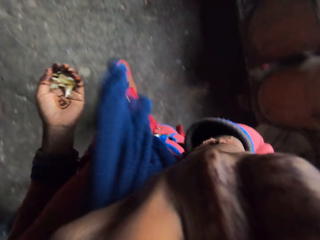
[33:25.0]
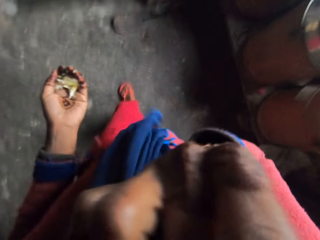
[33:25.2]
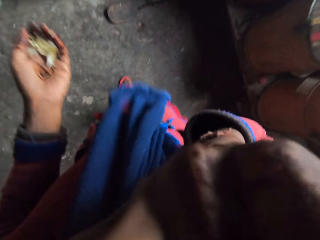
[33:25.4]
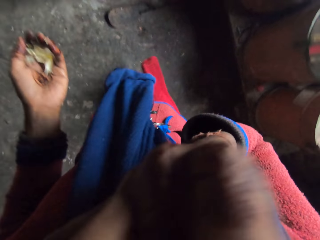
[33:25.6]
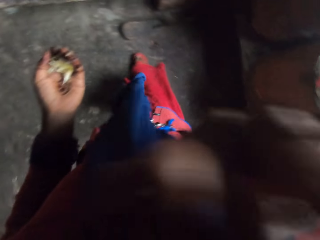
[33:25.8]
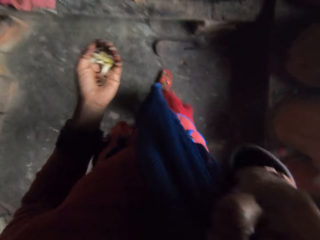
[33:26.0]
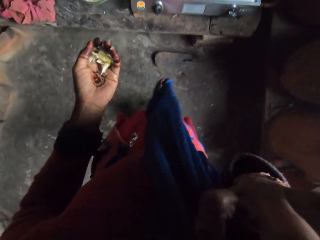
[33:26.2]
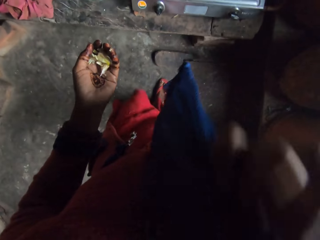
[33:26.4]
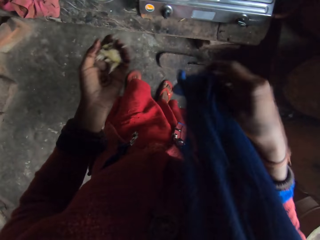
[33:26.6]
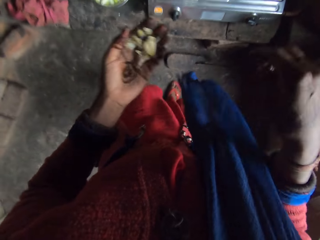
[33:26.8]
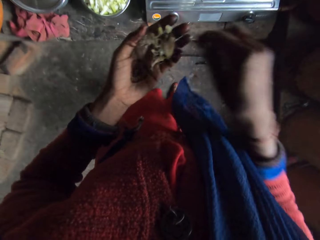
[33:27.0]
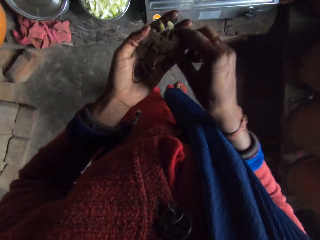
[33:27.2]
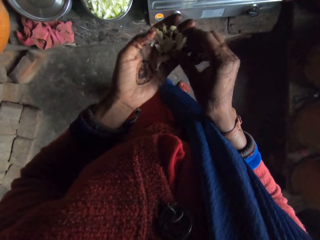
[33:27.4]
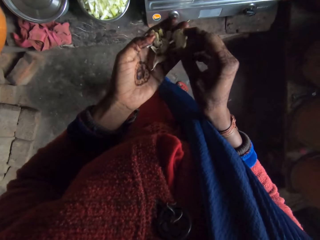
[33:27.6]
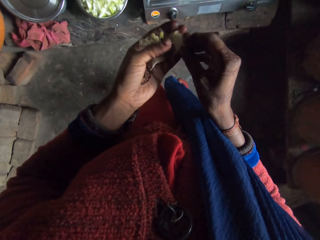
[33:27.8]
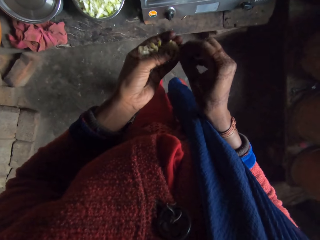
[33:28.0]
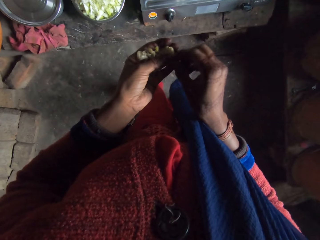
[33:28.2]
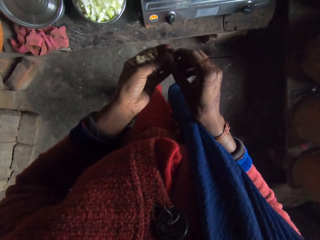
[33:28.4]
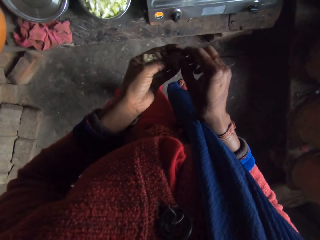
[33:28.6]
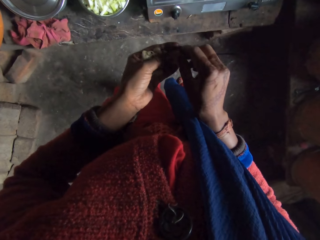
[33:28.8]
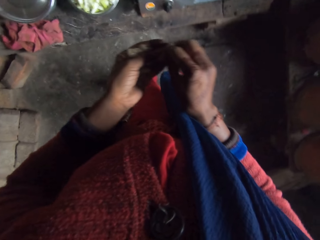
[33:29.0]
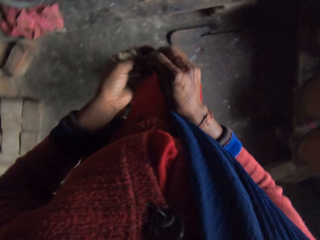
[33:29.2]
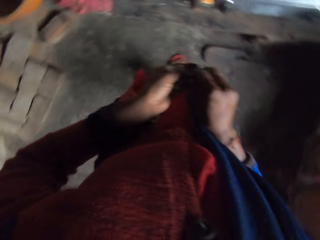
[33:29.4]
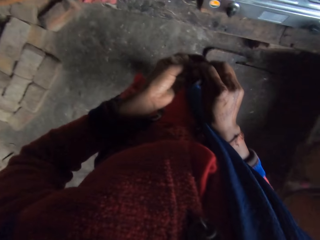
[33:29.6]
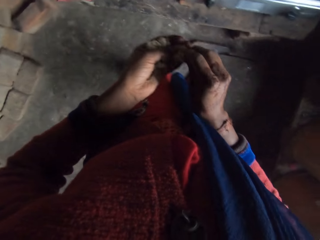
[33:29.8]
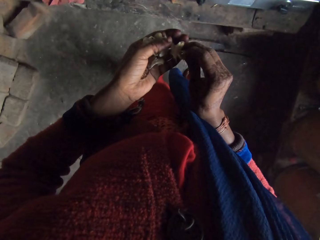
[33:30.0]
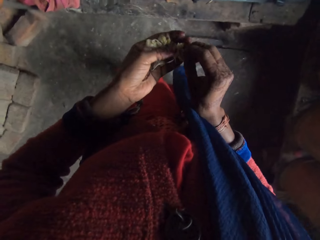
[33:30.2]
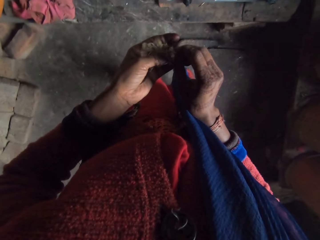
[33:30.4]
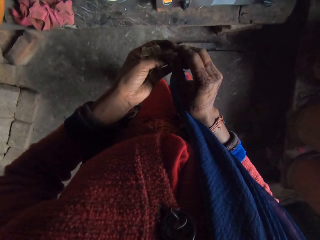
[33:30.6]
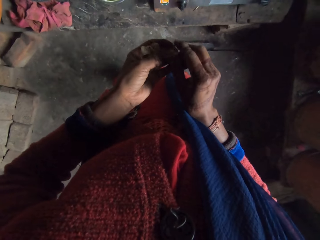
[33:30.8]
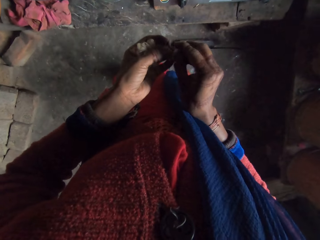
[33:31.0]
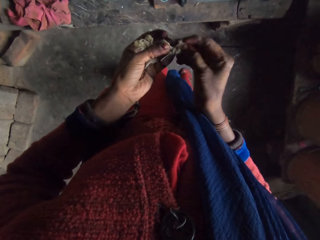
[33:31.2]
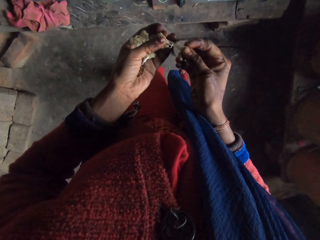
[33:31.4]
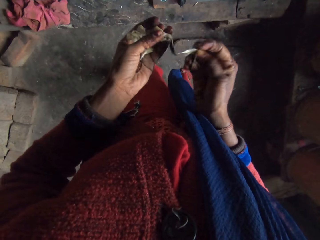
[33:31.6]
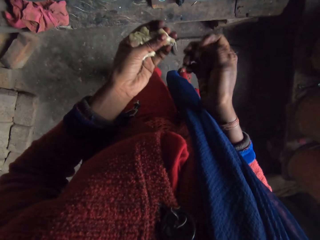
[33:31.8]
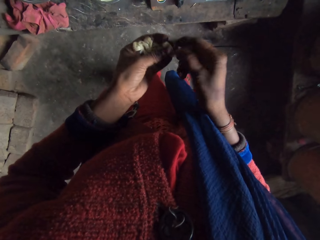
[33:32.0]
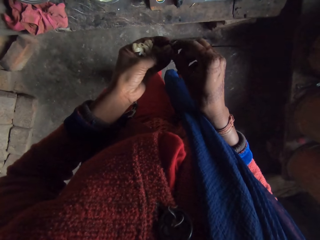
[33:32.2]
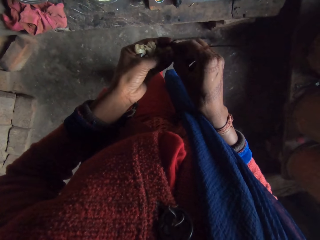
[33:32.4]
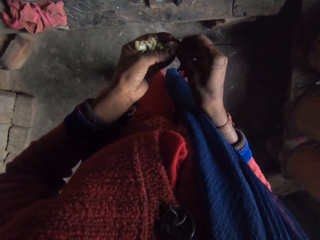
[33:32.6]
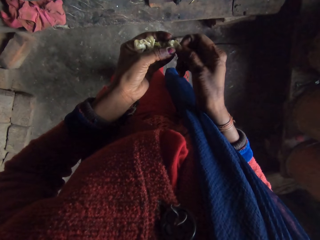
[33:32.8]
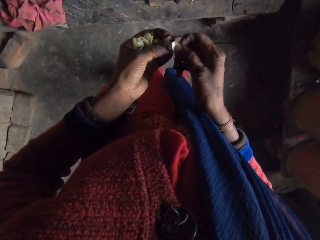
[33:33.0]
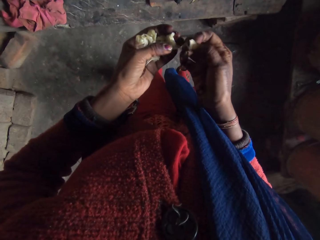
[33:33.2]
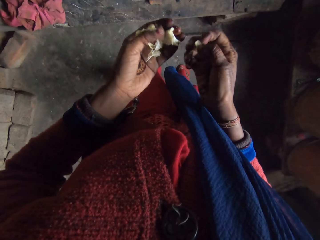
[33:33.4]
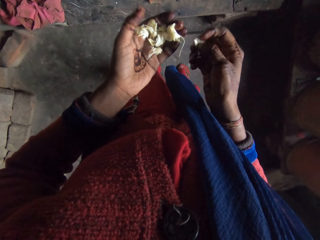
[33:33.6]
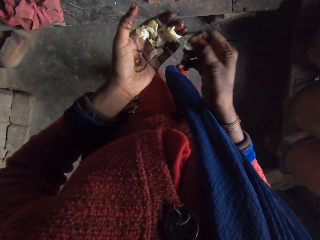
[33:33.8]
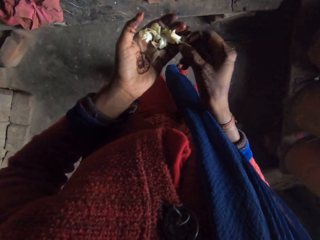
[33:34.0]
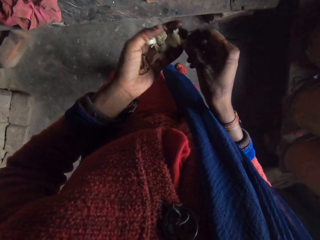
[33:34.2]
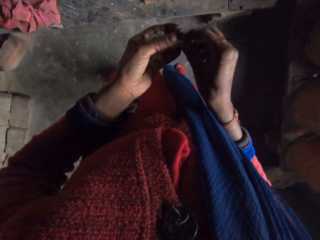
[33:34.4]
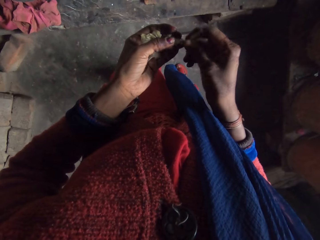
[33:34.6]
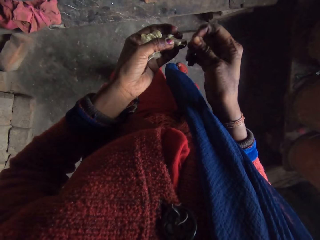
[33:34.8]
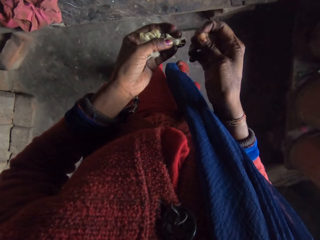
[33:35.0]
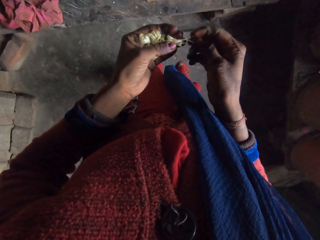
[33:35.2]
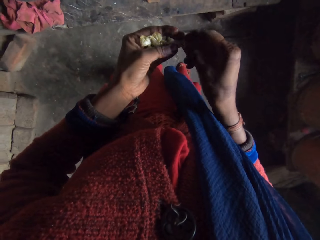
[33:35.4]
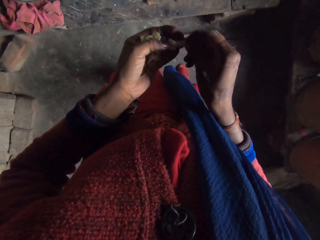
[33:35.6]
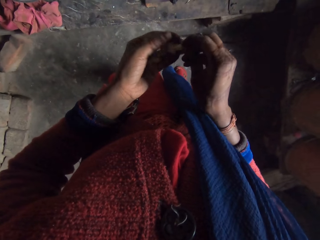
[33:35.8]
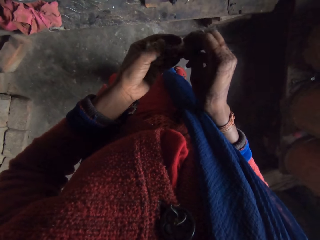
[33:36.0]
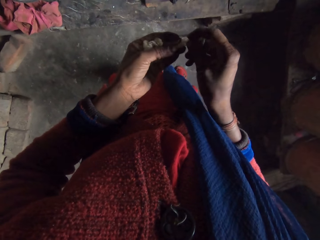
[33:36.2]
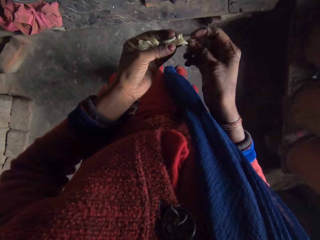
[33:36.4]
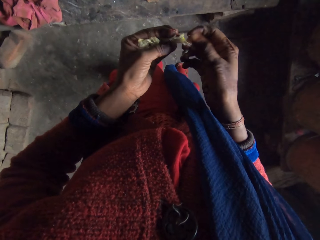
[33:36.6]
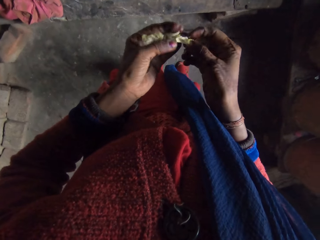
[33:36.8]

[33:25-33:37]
The camera wearer cleans their face with their scarf. They peel the garlic with their hands. They peel the garlic again.

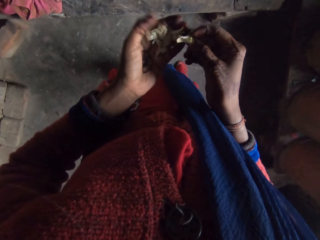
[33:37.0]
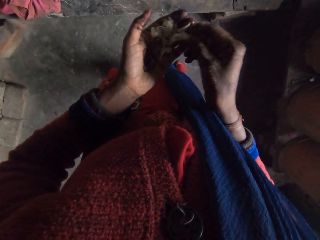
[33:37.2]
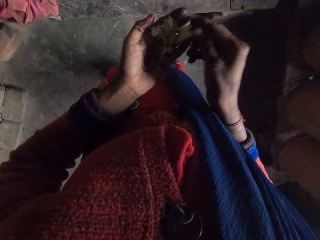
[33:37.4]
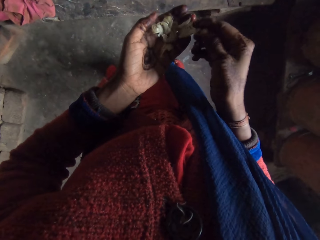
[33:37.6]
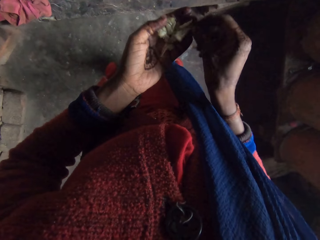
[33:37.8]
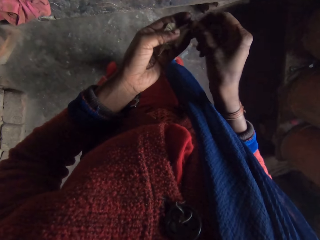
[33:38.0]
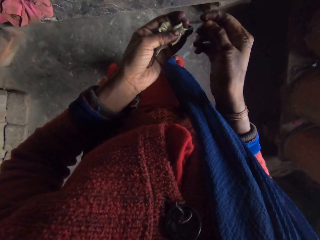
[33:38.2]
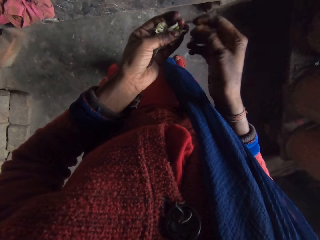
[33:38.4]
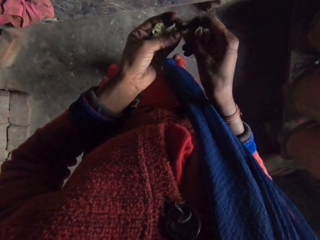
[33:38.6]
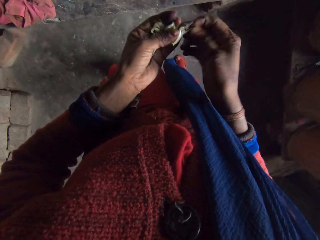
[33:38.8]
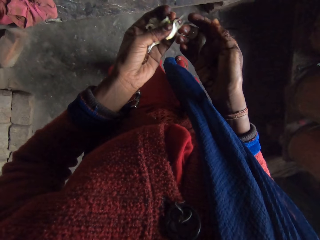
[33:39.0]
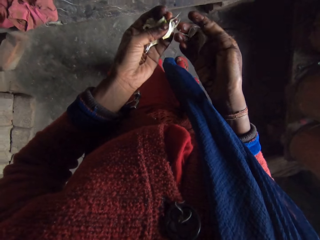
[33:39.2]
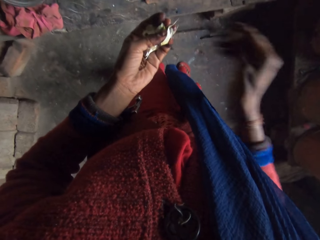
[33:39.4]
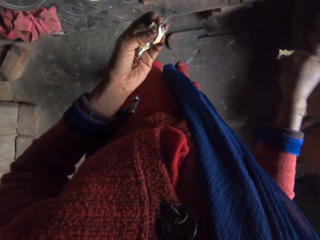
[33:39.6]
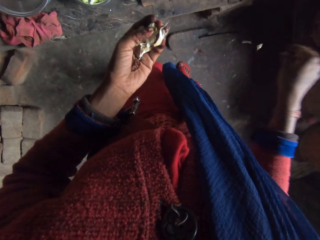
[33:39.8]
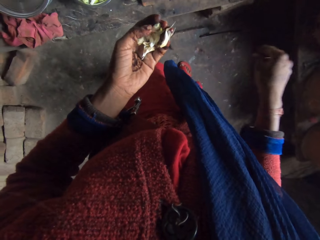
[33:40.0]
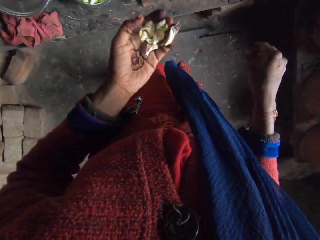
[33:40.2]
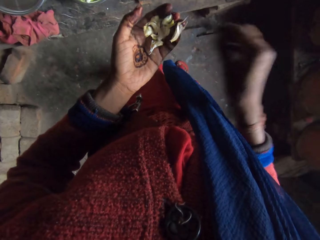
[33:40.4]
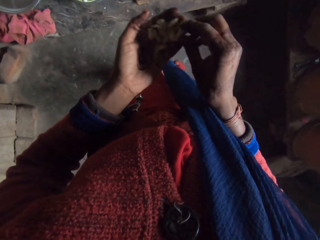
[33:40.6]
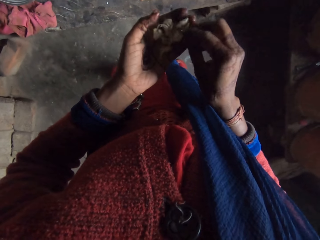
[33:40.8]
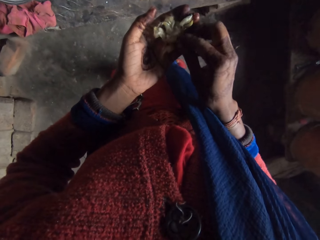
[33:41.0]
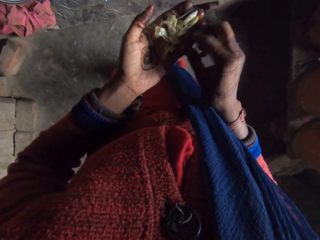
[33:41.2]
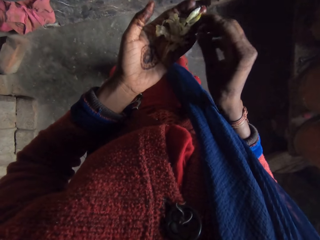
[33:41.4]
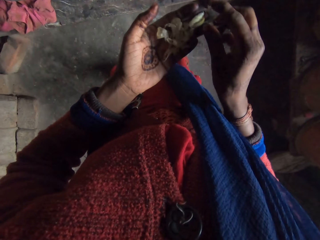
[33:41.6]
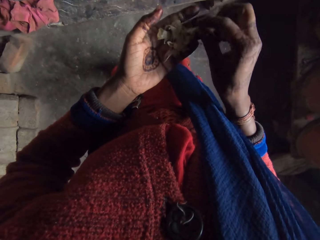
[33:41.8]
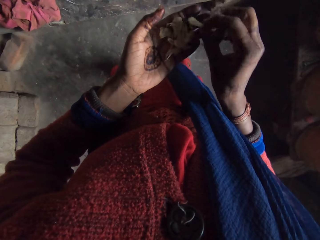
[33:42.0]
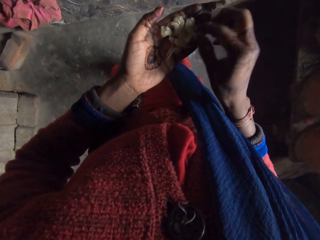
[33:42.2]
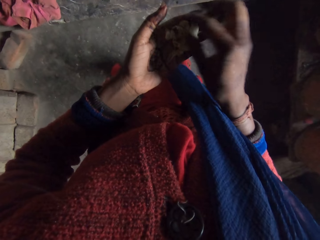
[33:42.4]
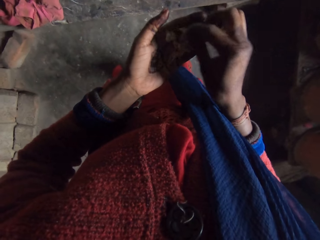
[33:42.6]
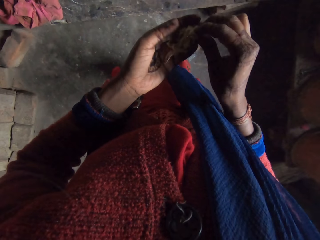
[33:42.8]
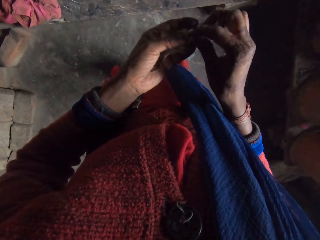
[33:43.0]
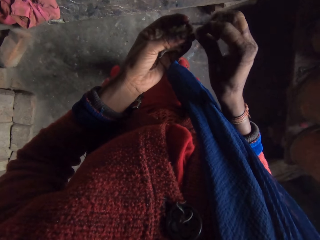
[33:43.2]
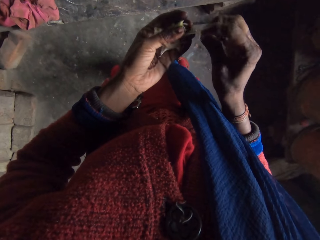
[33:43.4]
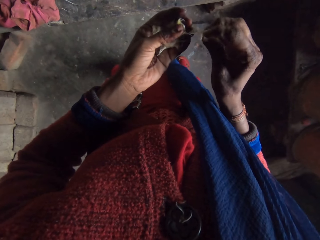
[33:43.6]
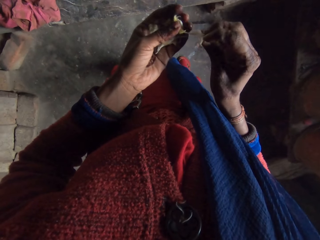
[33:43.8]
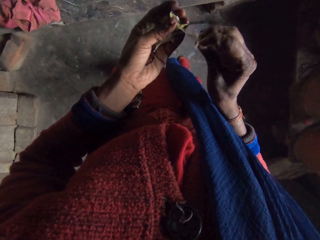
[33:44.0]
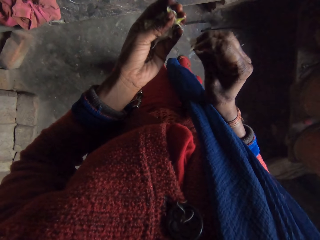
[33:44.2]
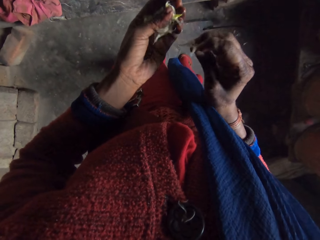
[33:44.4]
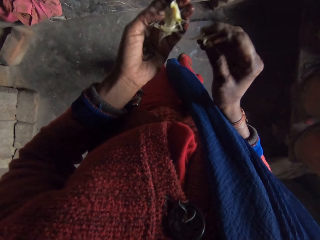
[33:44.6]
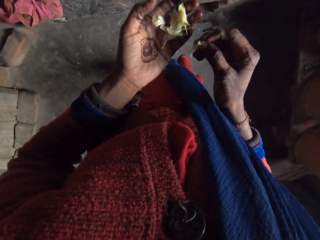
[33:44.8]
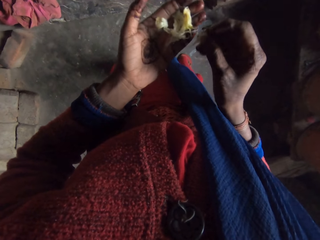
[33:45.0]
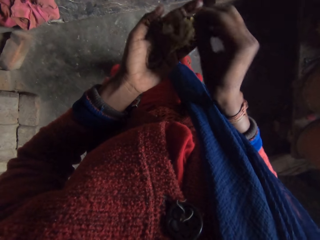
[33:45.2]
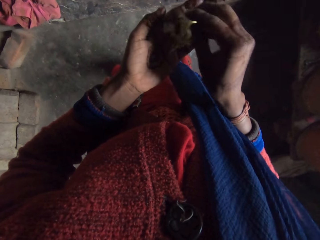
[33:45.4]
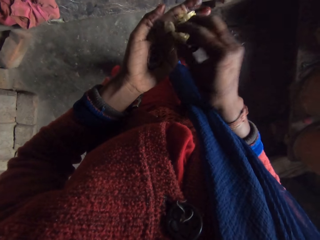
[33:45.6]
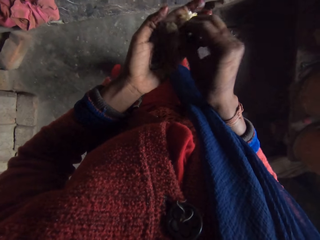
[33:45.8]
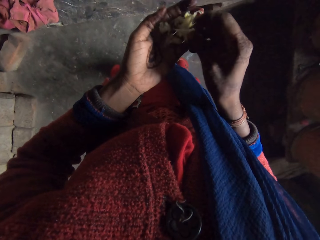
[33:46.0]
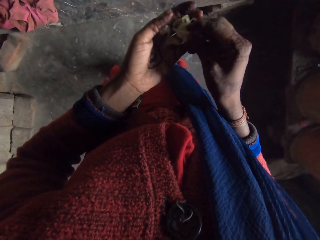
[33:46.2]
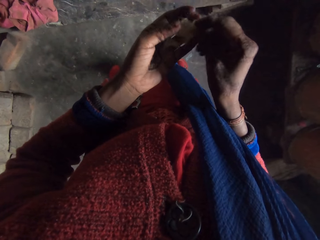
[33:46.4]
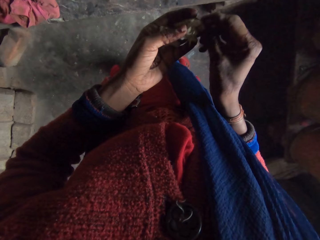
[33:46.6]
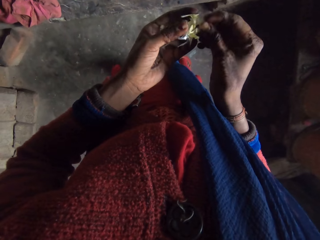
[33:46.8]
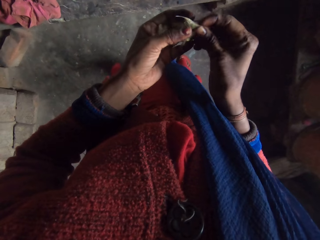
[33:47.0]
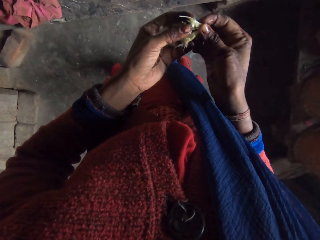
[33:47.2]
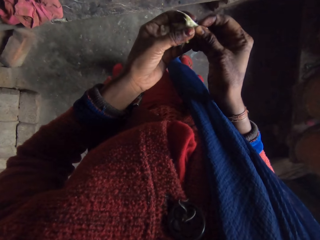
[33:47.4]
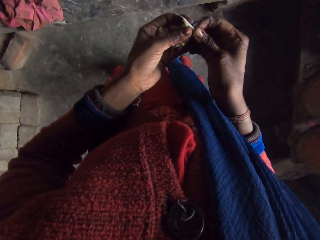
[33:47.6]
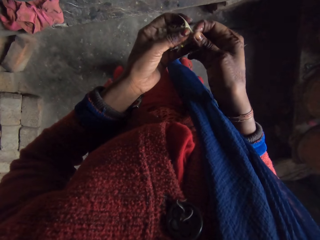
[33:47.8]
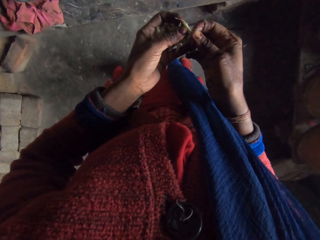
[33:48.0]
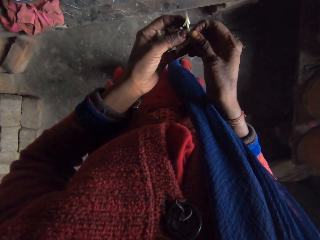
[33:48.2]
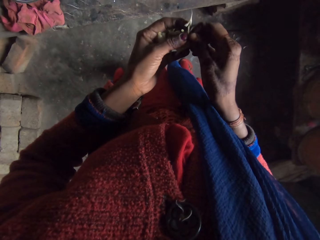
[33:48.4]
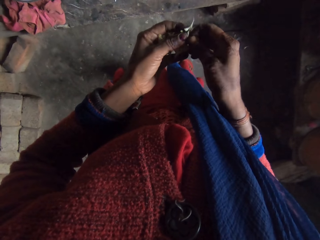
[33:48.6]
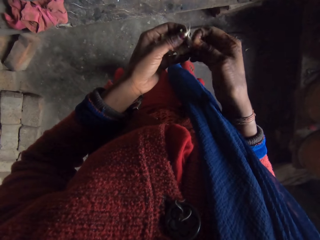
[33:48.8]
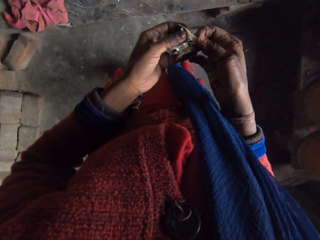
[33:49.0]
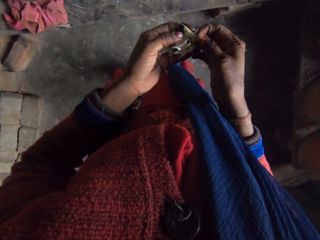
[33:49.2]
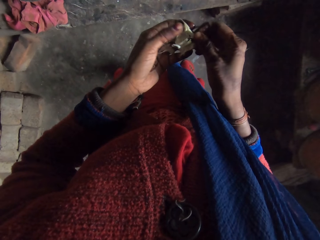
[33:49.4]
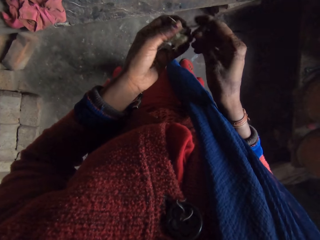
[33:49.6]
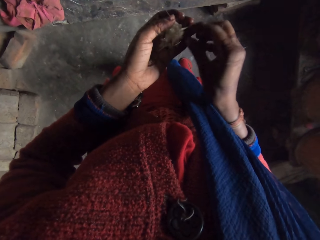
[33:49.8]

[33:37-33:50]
The camera wearer throws the garlic skin. They turn the garlic. They peel the garlic.
